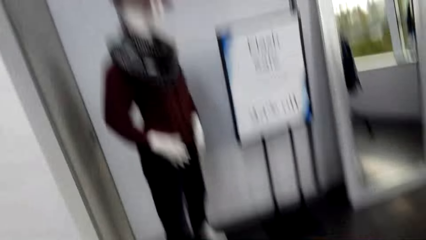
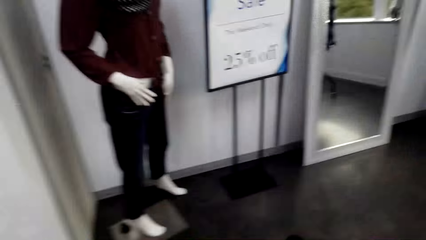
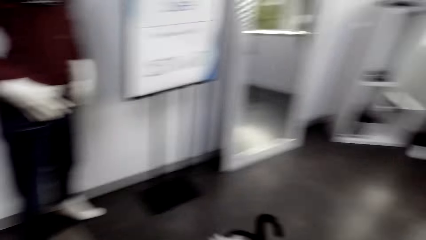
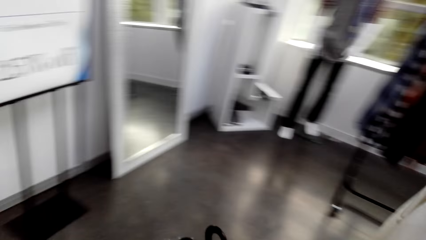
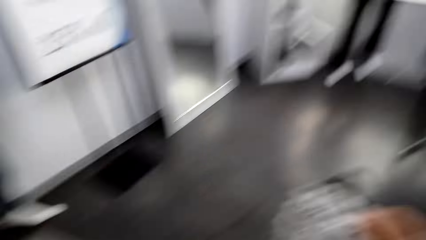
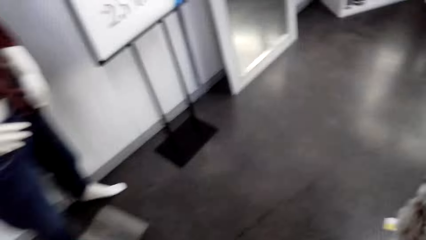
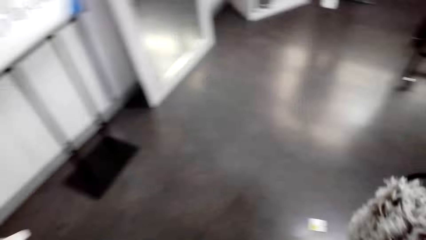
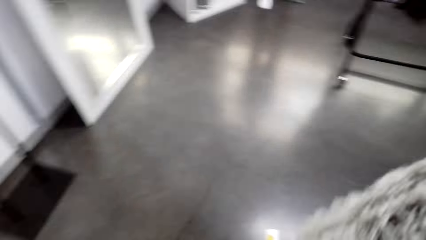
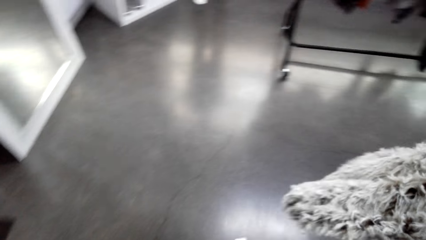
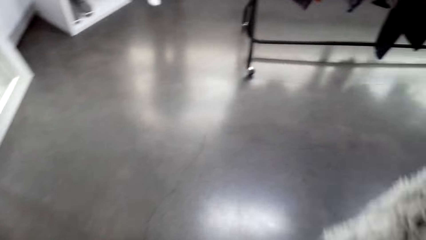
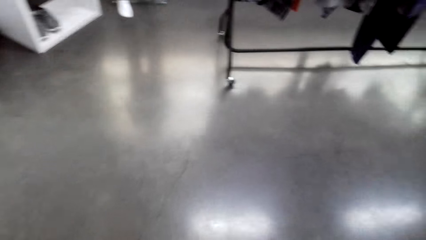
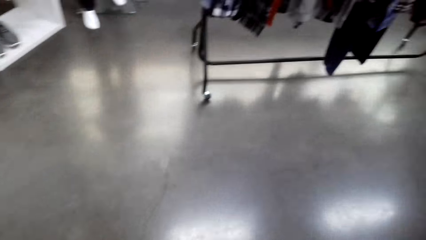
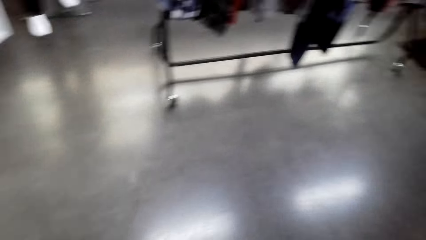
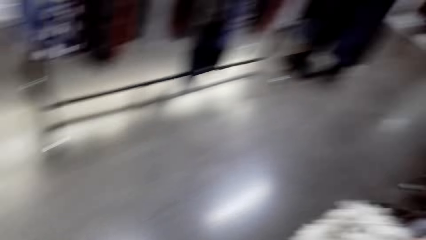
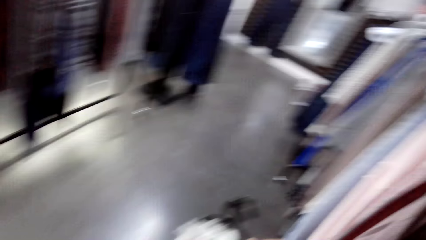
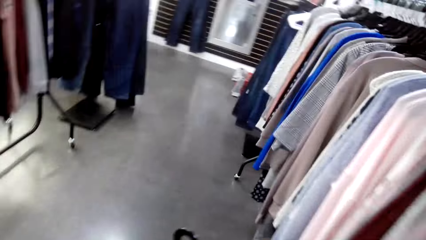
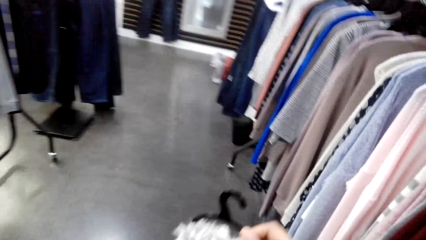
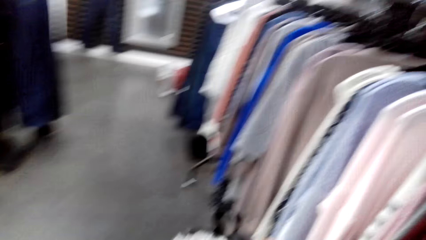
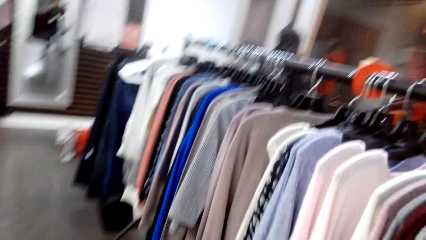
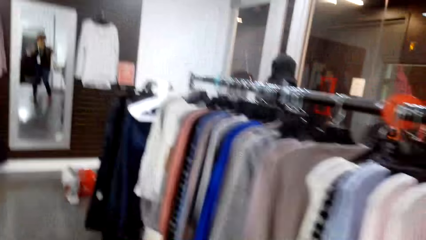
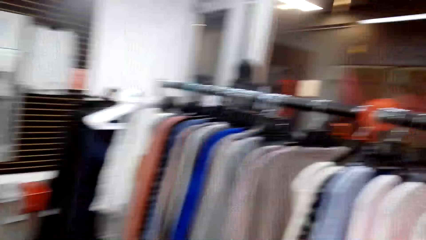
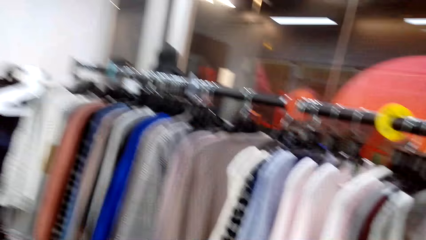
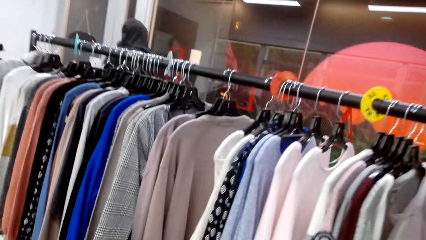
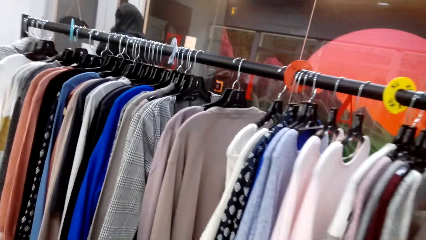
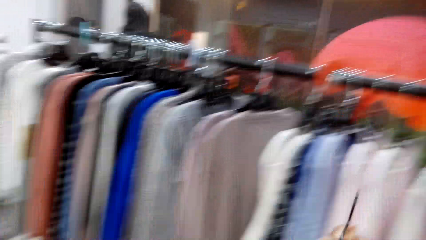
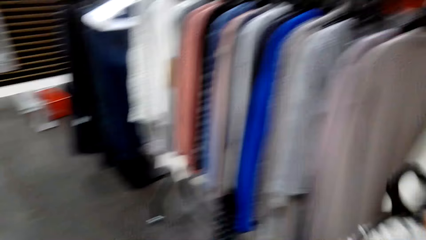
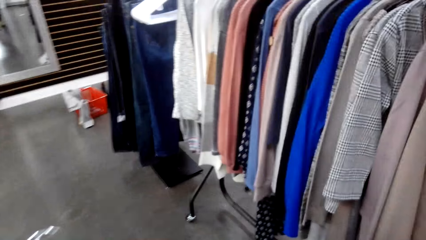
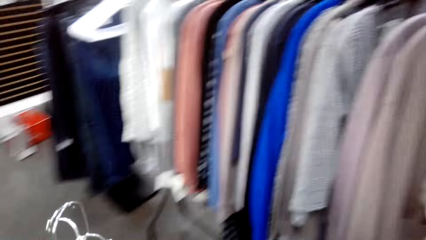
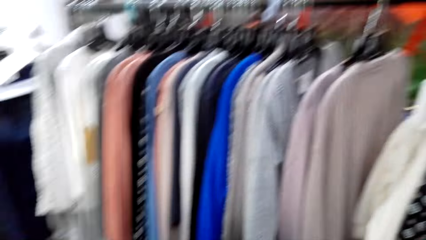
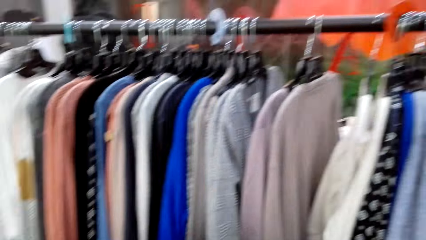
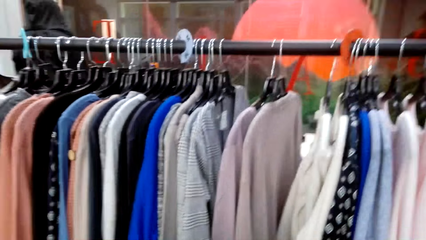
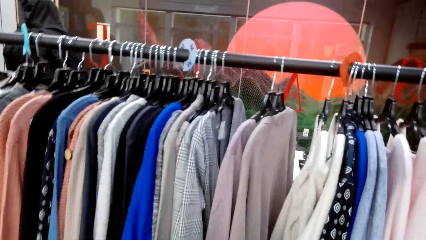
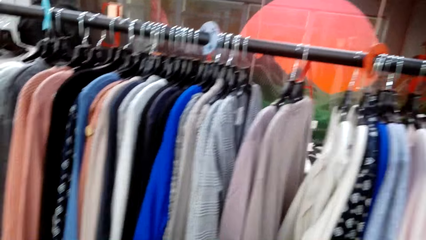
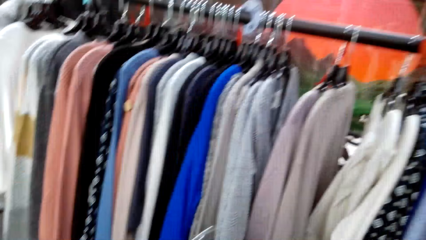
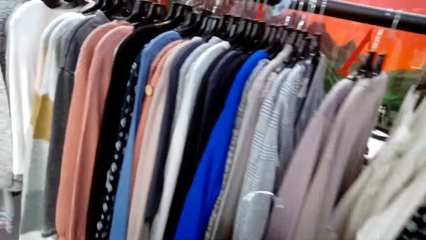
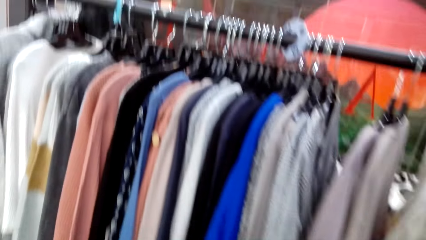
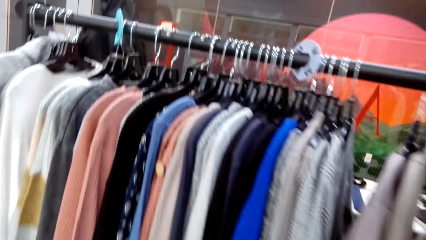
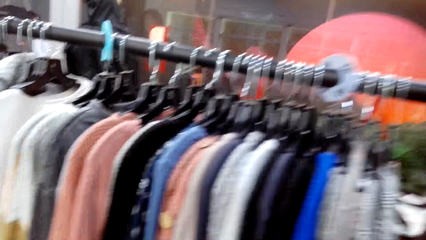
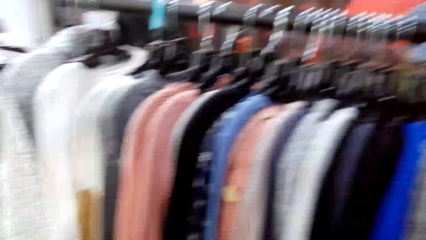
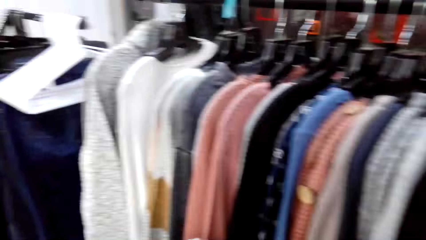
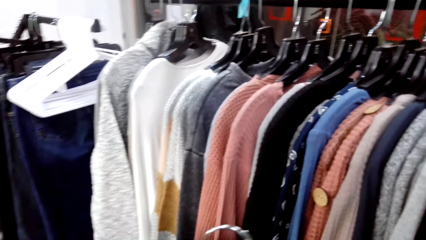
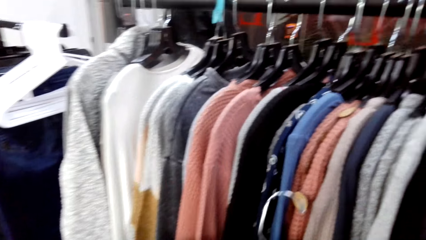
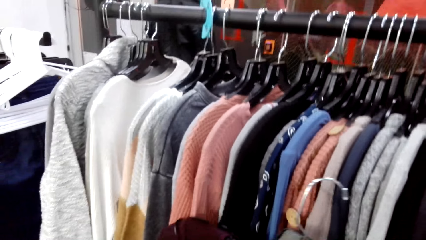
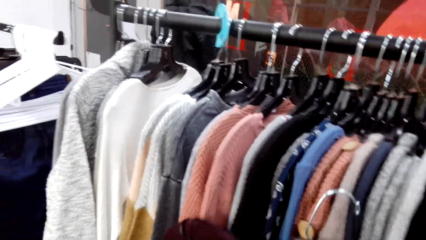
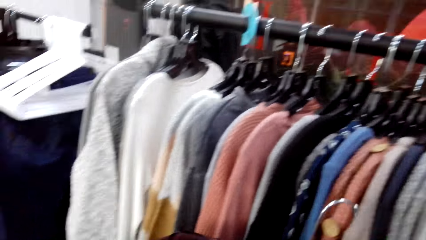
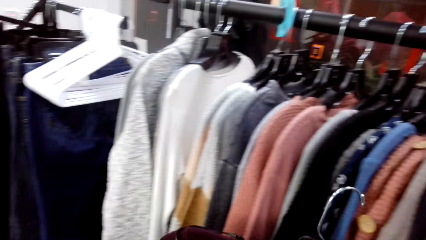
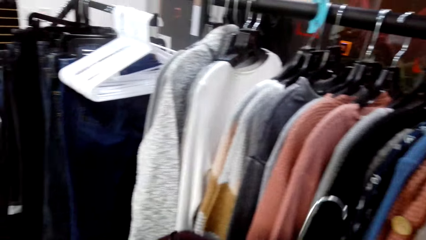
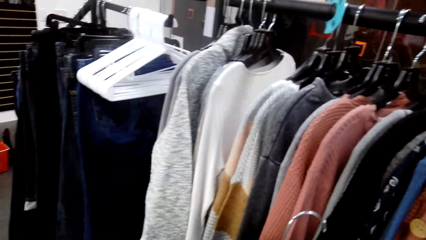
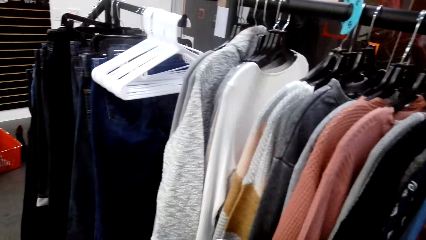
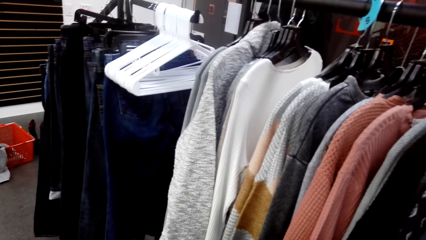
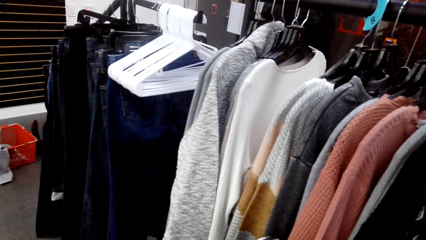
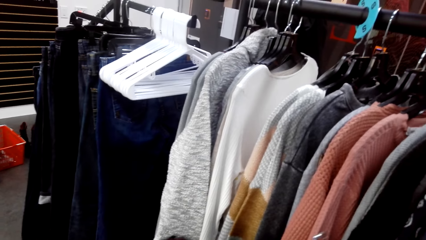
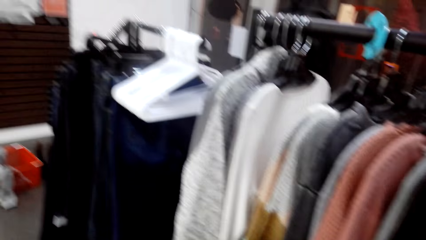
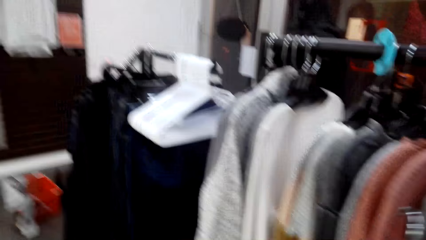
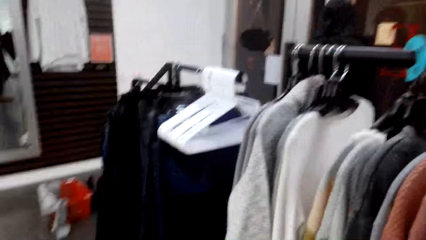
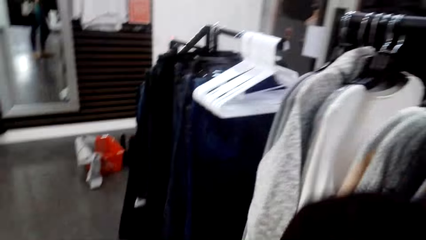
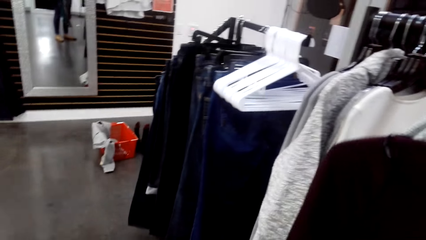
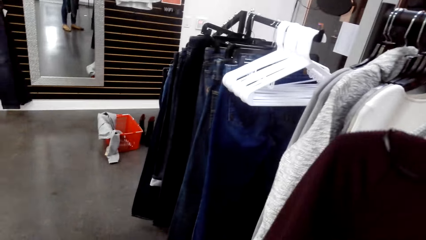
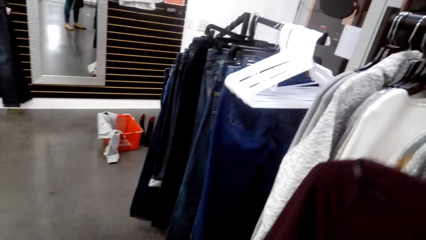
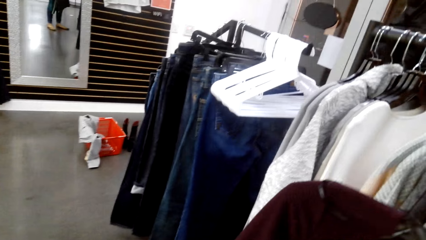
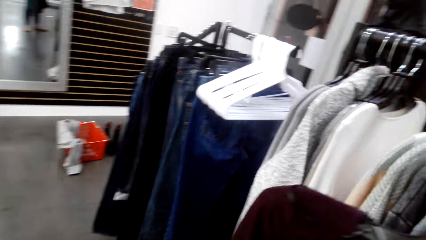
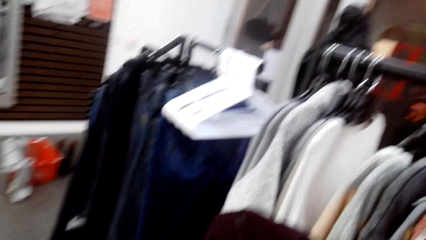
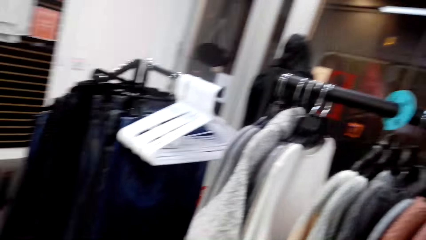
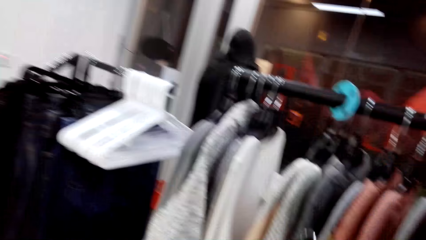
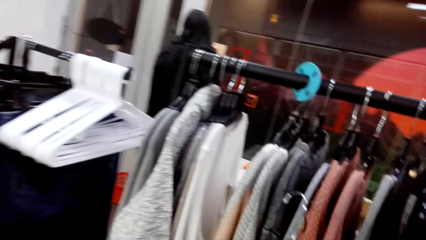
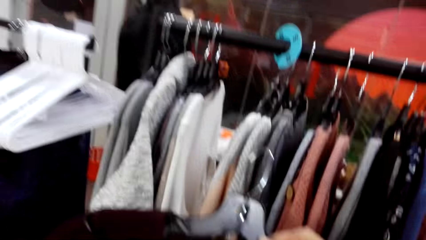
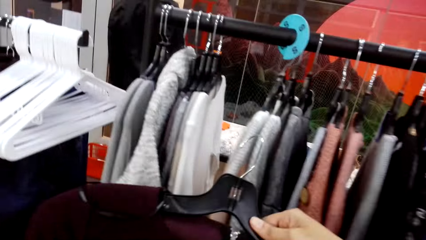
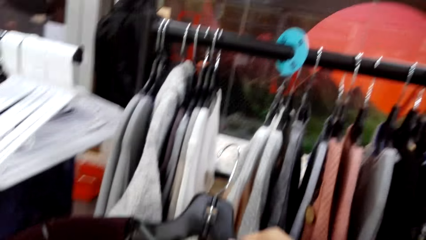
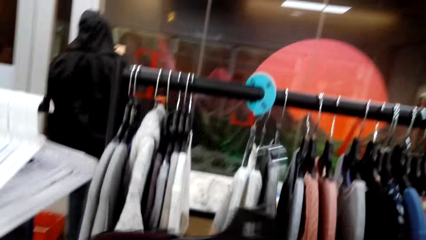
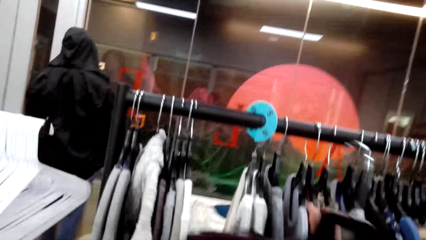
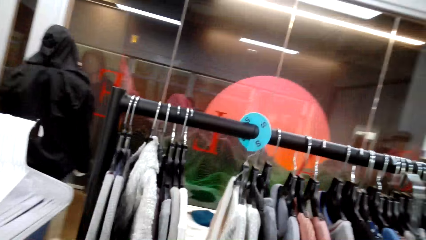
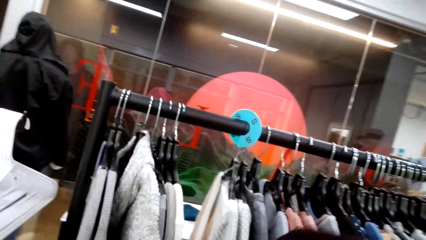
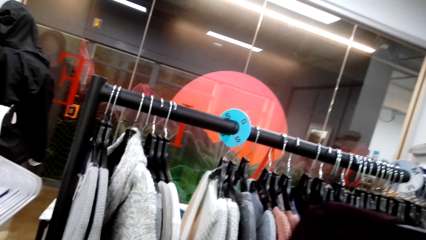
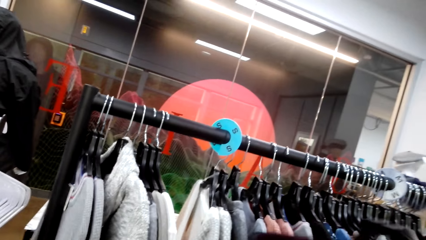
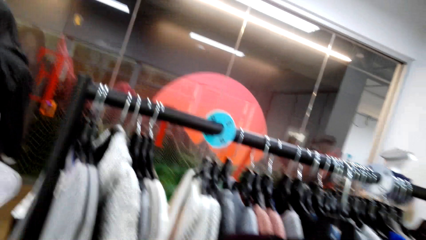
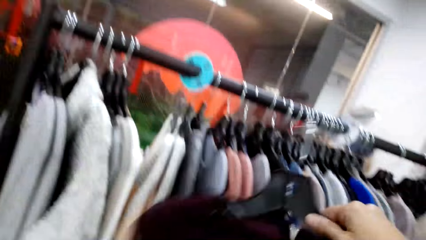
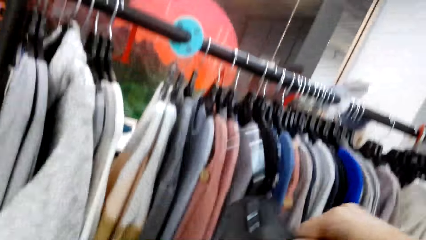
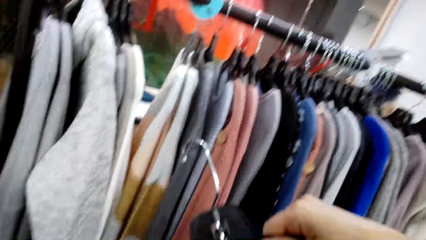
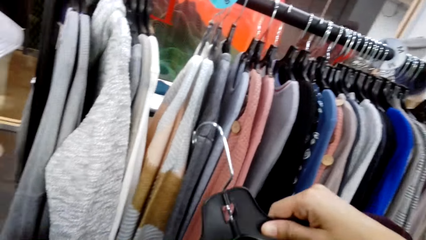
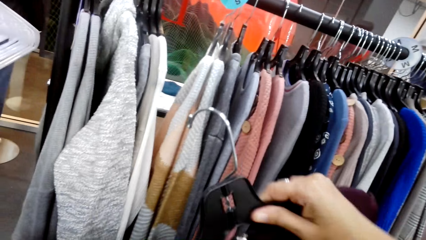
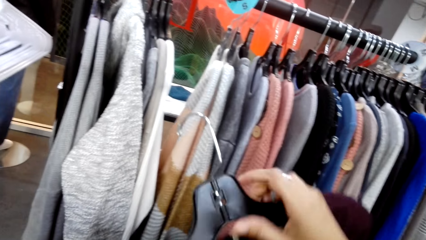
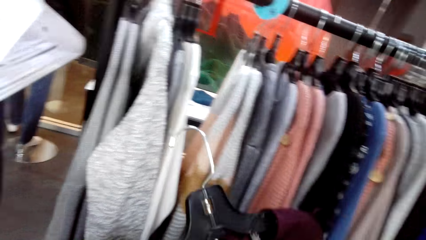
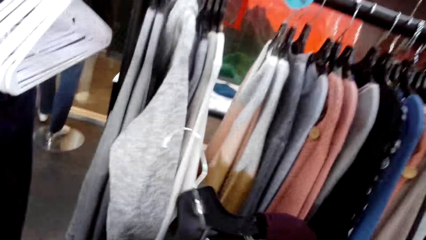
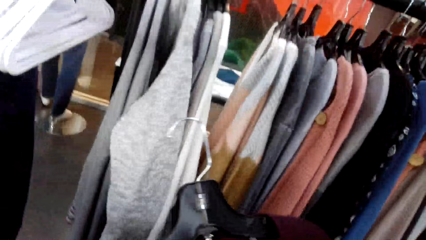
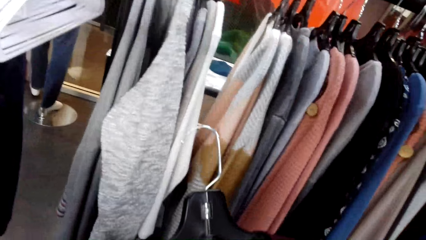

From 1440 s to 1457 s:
The camera wearer holds a cloth in her hands. She checks the cloth in her hands.
